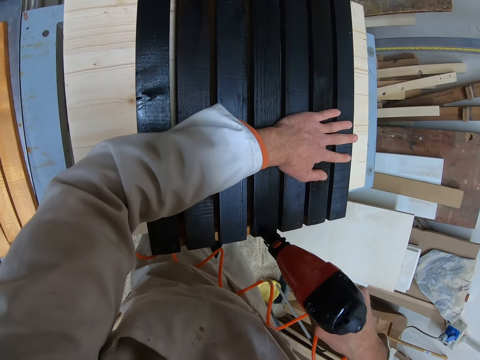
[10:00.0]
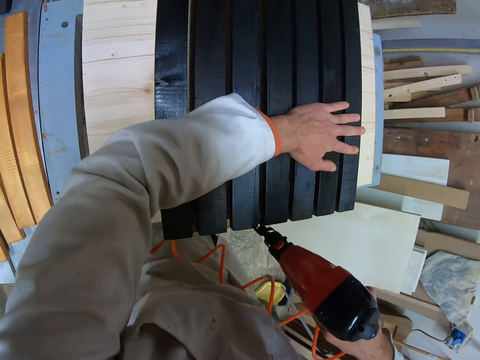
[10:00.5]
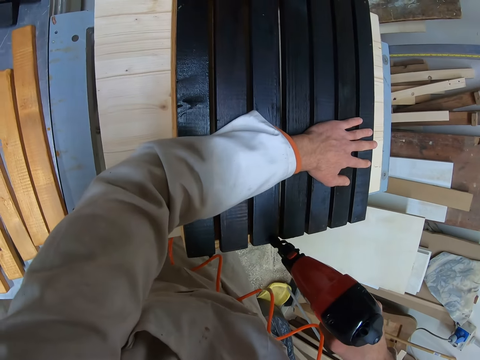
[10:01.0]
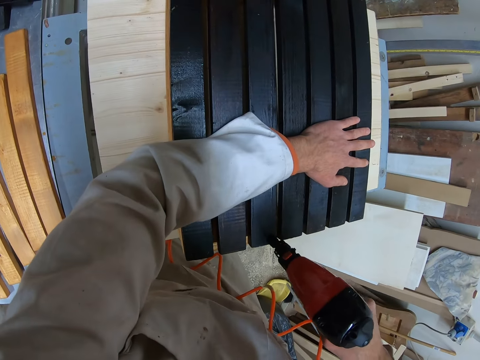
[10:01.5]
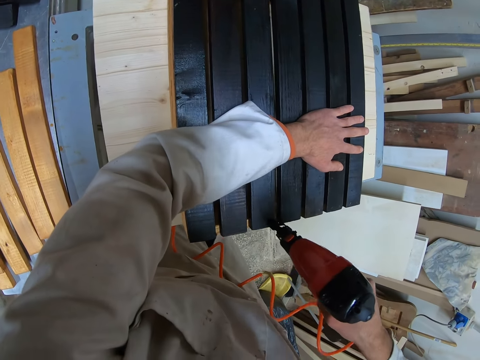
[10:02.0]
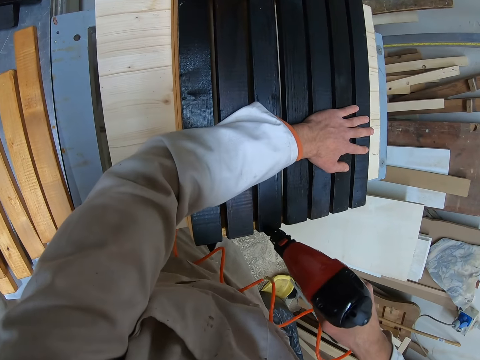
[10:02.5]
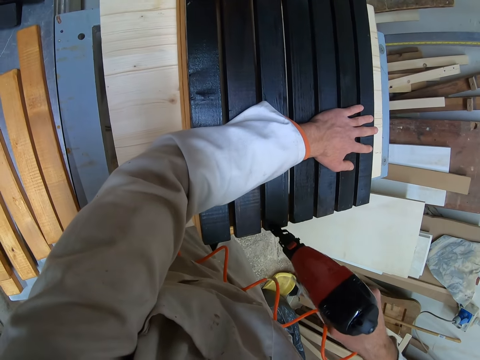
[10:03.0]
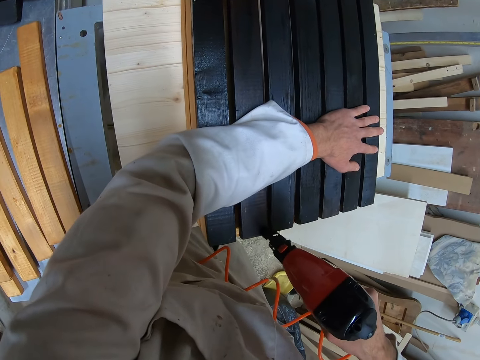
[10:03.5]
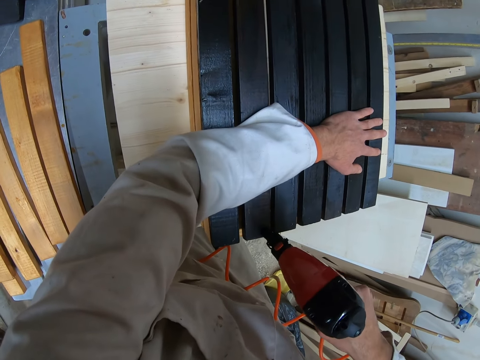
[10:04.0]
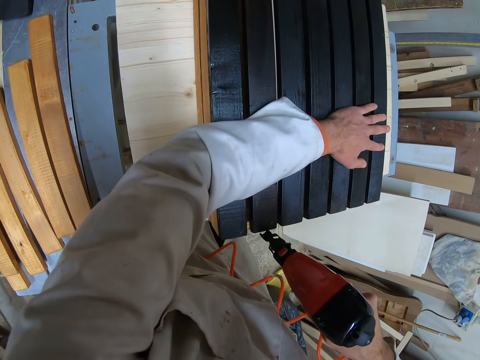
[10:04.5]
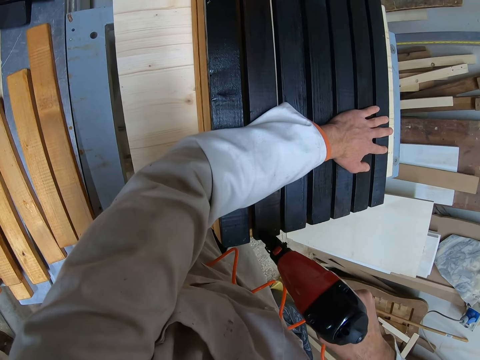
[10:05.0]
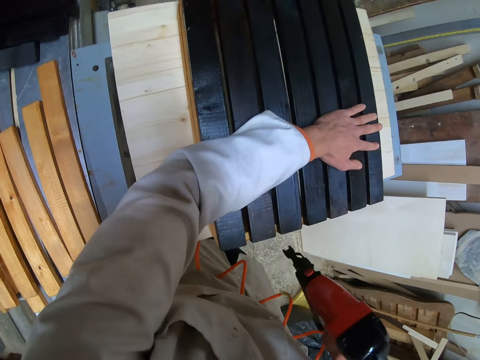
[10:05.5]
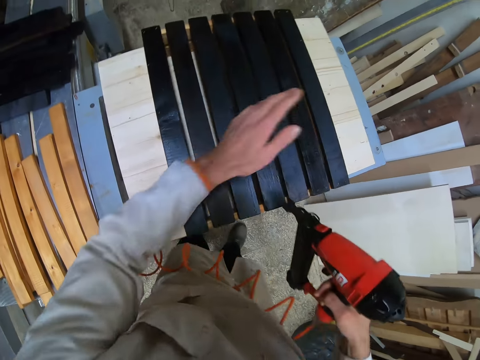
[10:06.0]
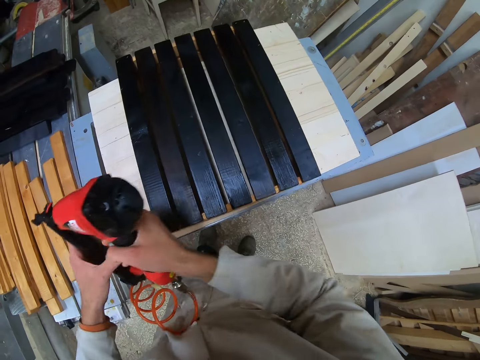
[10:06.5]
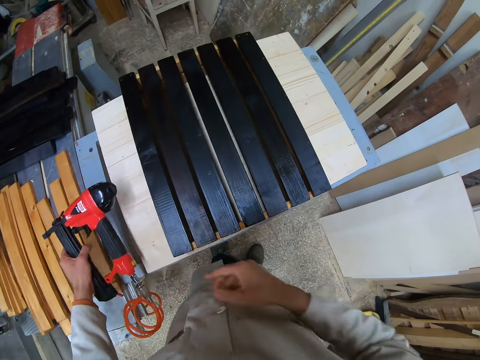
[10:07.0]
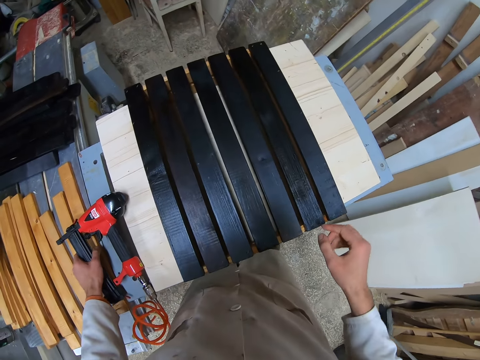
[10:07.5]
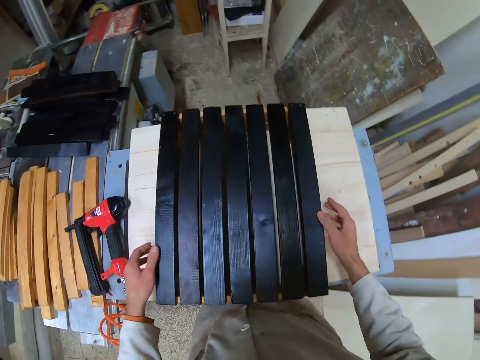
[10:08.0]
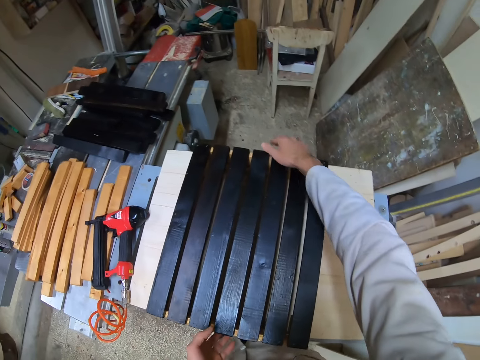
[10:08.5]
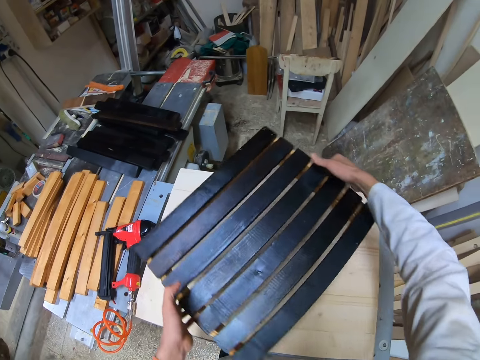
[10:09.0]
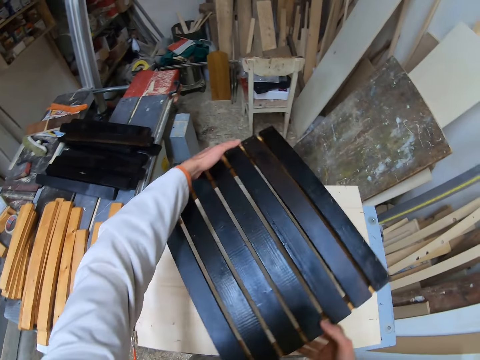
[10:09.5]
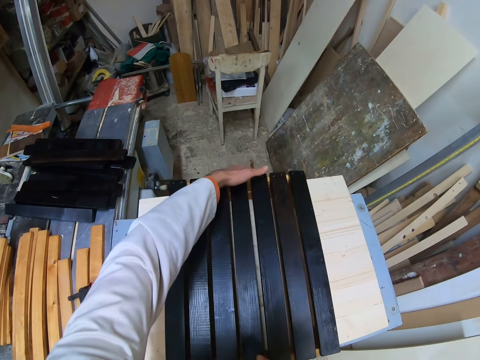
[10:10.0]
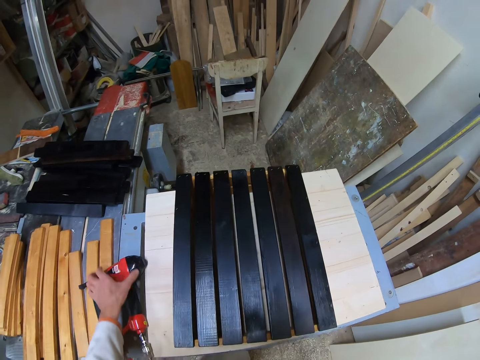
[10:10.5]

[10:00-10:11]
The camera wearer drives a nail into the planks on the table with the nailer in his right hand. He does so repeatedly. He moves around. He transfers the nailer from his right hand to his left hand. He places the nailer on the table of nails with his left hand. He moves around. He turns the joined planks on the table with both hands.

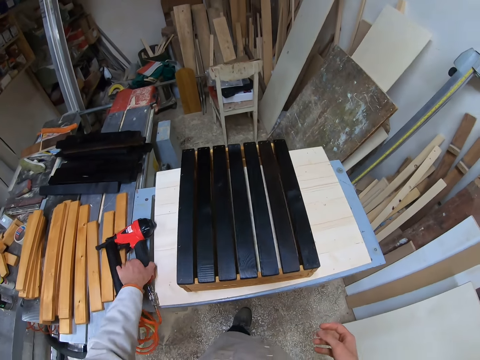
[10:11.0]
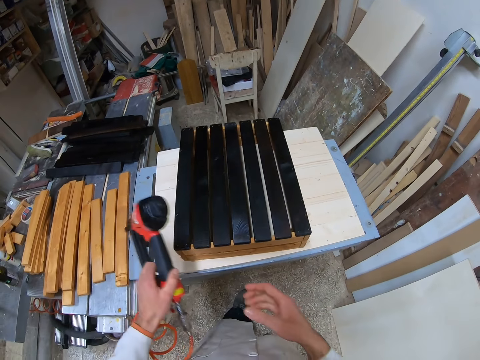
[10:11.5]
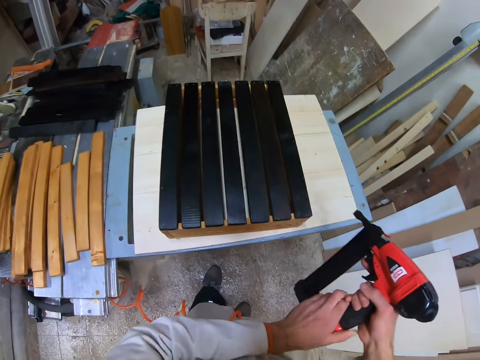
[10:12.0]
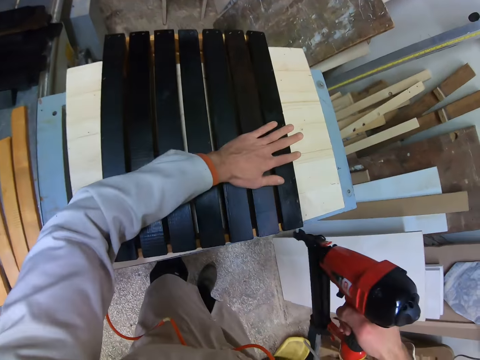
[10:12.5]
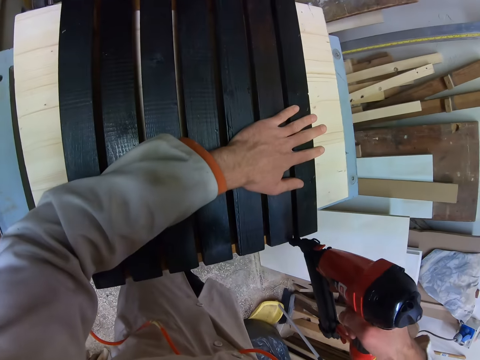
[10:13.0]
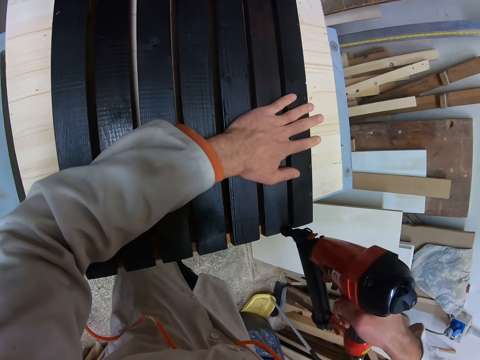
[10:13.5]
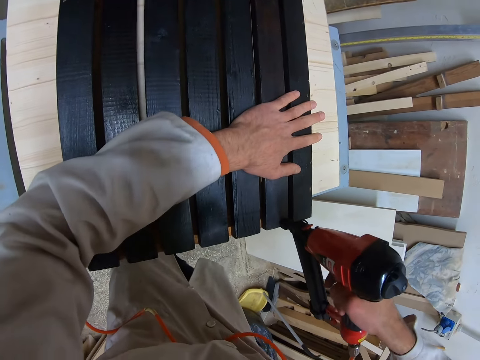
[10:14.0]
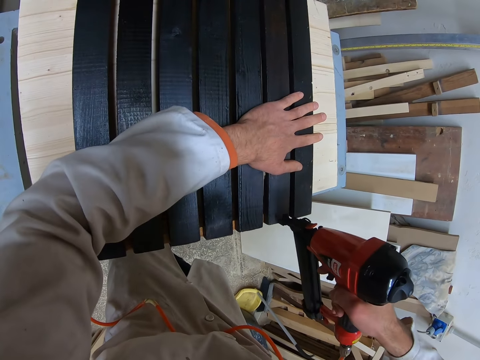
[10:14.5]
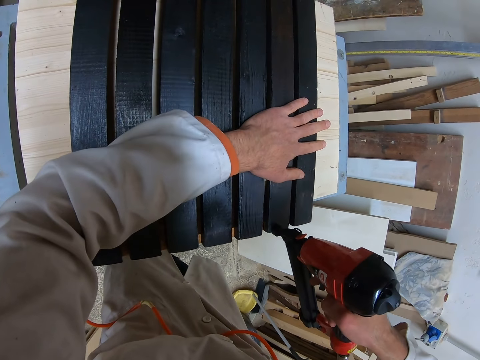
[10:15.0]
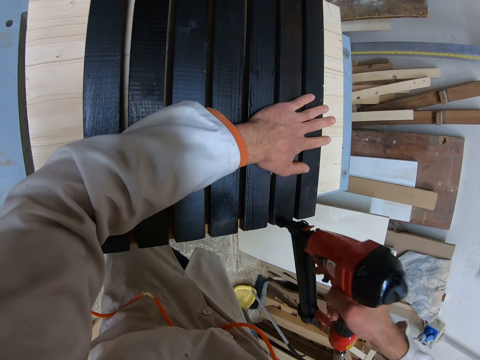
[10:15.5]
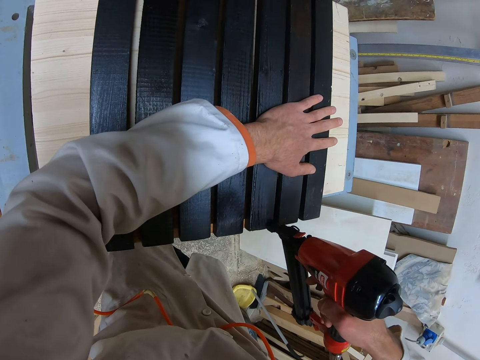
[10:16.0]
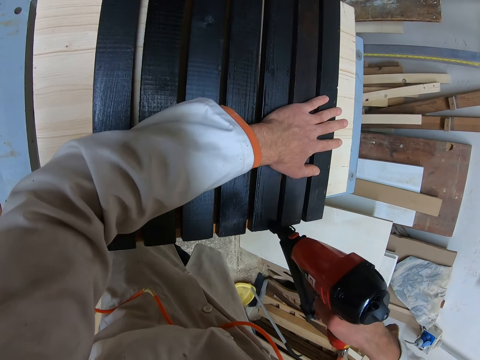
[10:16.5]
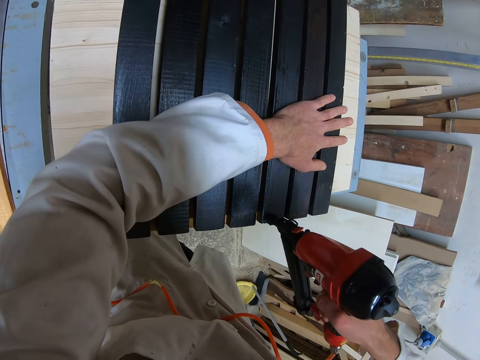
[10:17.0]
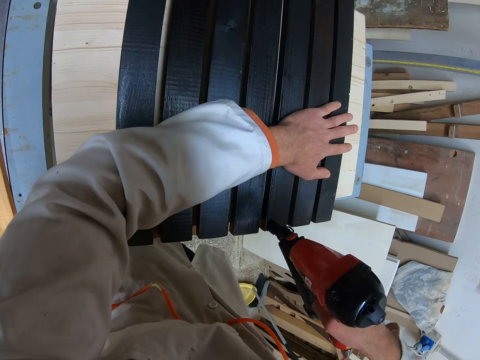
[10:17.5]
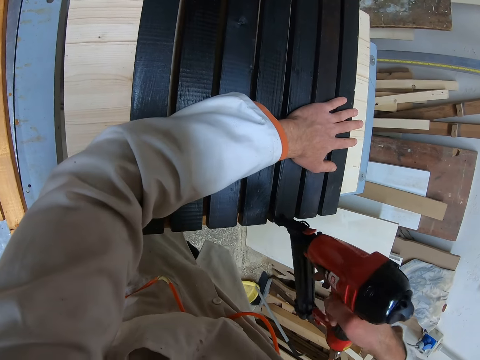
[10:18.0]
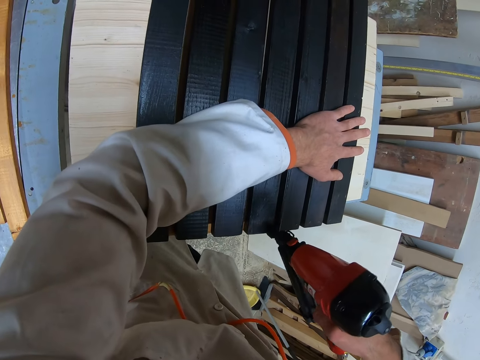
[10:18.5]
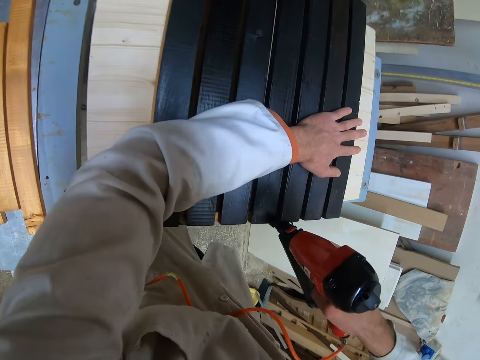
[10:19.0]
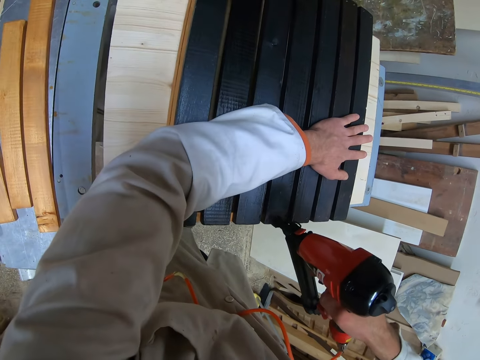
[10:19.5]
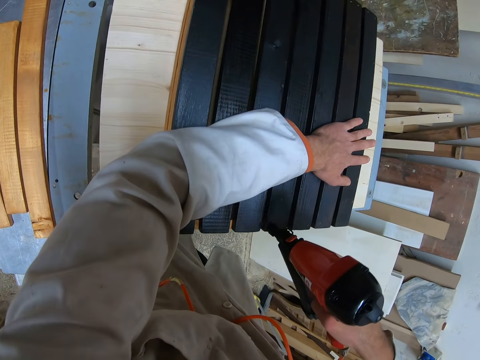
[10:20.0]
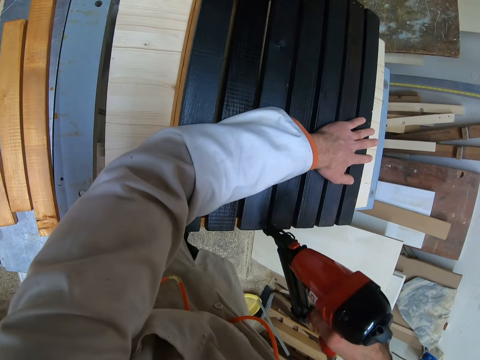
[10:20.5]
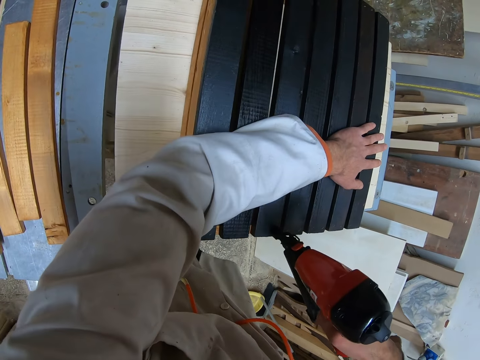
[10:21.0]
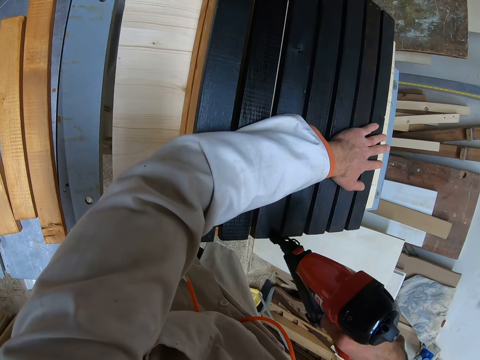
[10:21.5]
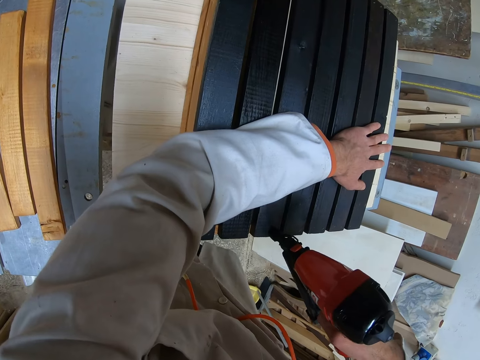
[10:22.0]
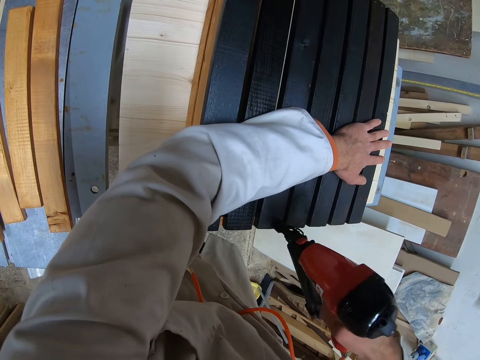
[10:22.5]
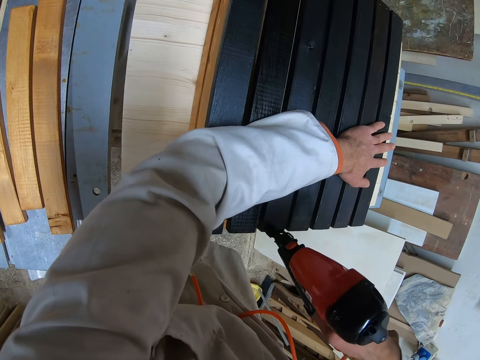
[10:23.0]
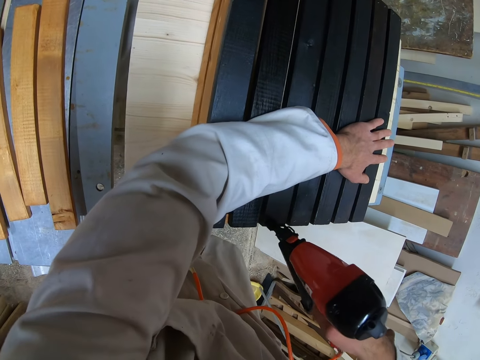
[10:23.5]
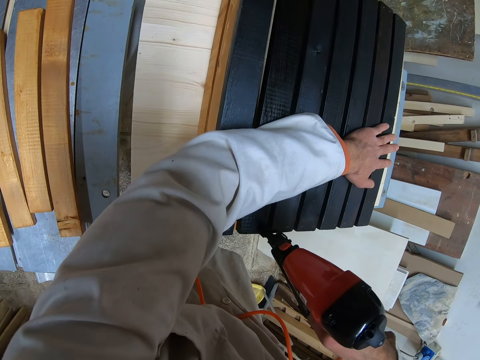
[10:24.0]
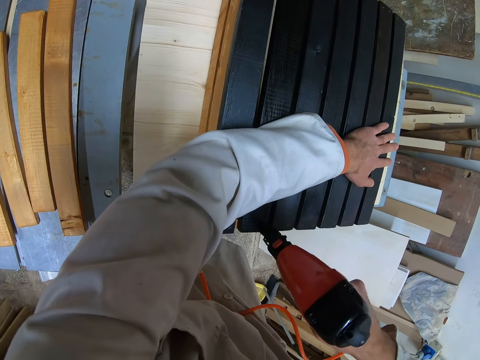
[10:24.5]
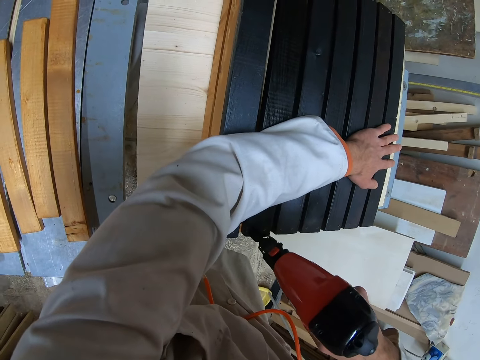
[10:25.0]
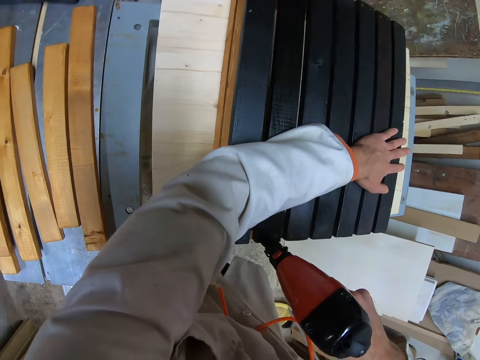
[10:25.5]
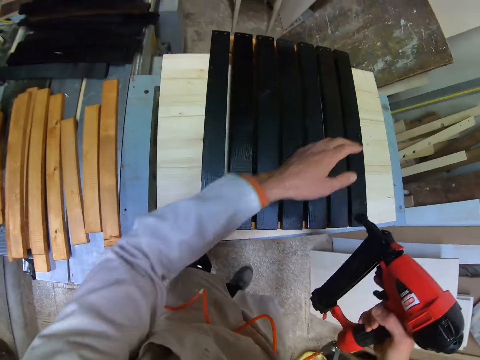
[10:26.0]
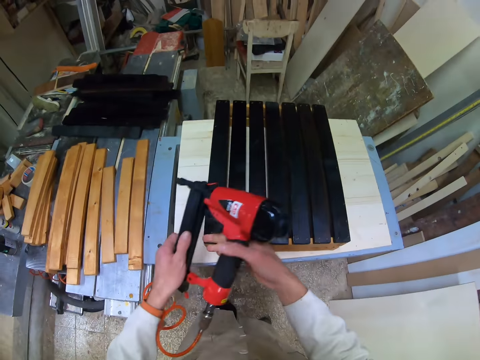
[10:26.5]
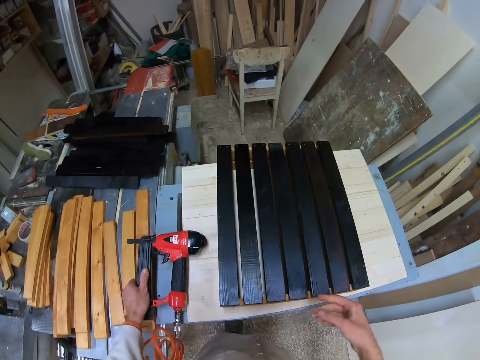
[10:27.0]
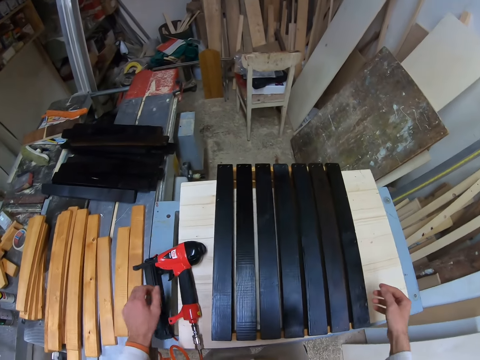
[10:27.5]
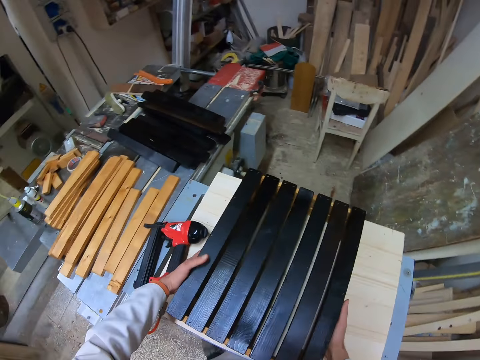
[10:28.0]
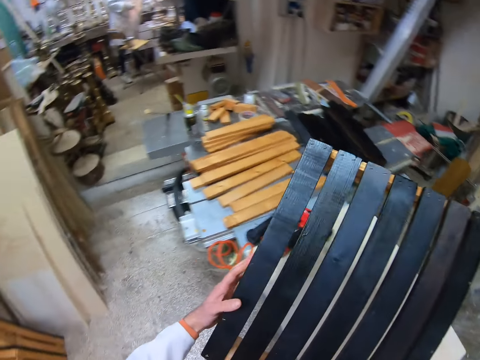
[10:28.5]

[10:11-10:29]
The camera wearer picks up the nailer from the table of planks with his left hand. He transfers the nailer from his left hand to his right hand. He holds the planks on the table with his left hand. He drives a nail into the planks on the table with the nailer in his right hand. He does so repeatedly. He moves around. He transfers the nailer from his right hand to his left hand. He places the nailer on the table of nails with his left hand. He lifts the joined planks from the table with both hands and turns around. A man stands at a far end of the workshop.
